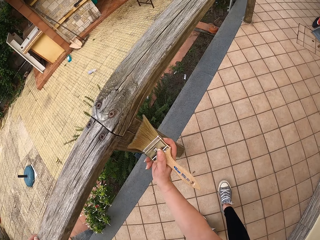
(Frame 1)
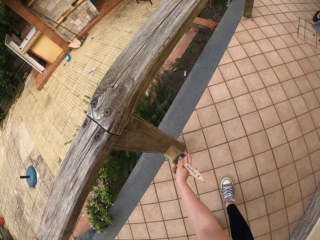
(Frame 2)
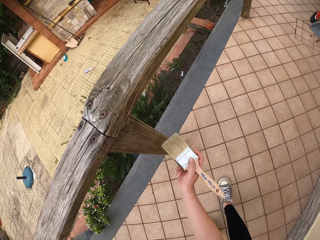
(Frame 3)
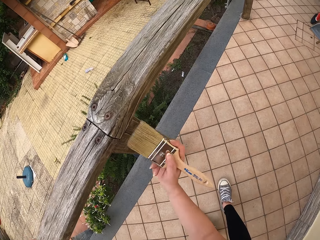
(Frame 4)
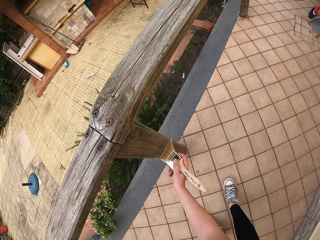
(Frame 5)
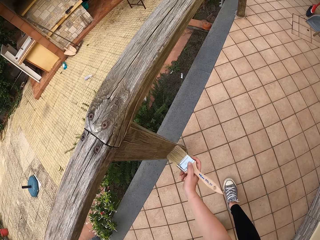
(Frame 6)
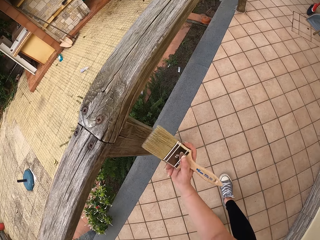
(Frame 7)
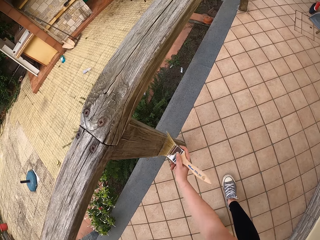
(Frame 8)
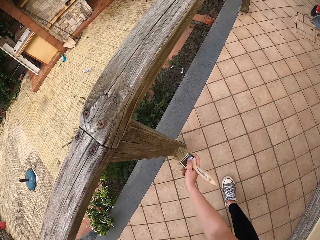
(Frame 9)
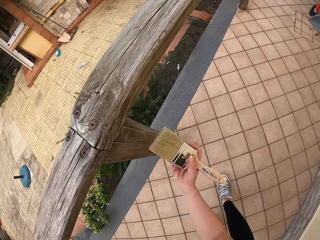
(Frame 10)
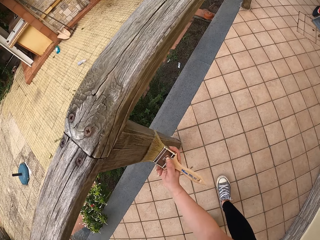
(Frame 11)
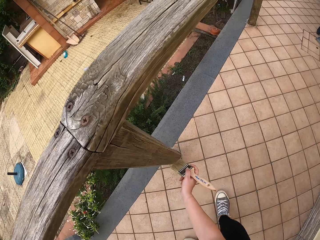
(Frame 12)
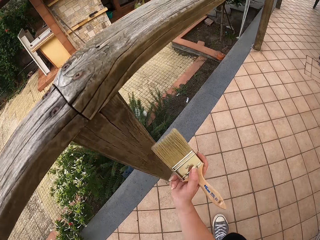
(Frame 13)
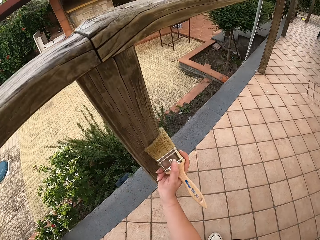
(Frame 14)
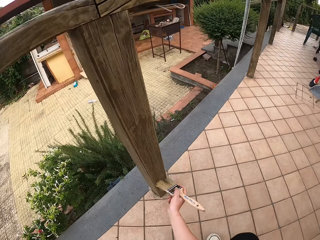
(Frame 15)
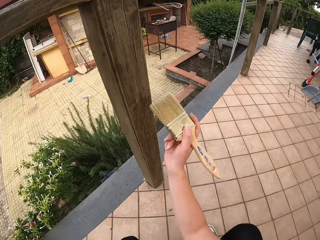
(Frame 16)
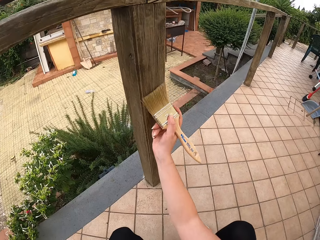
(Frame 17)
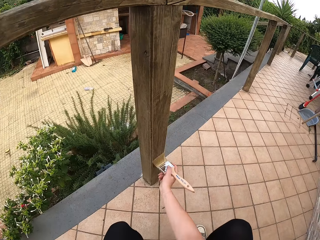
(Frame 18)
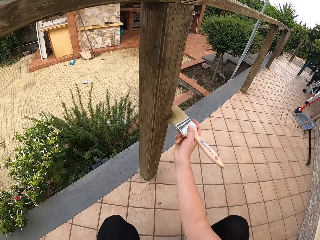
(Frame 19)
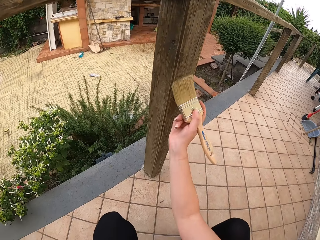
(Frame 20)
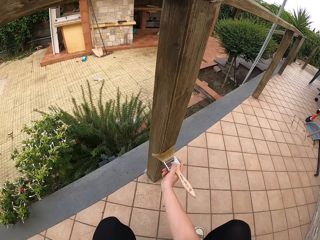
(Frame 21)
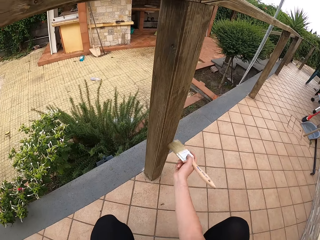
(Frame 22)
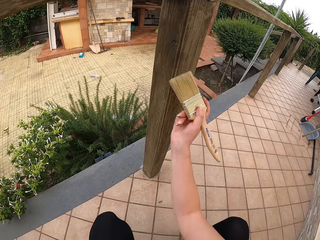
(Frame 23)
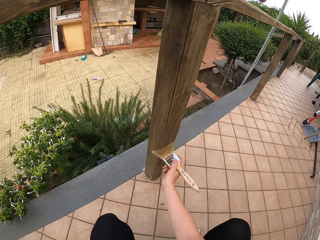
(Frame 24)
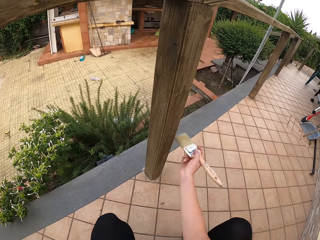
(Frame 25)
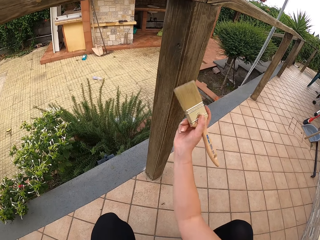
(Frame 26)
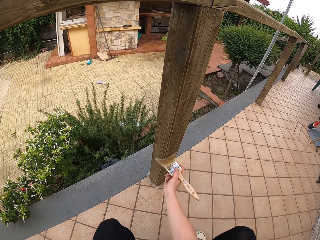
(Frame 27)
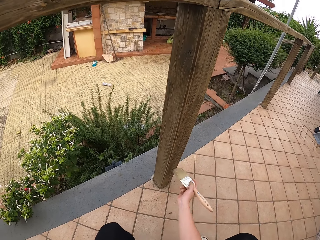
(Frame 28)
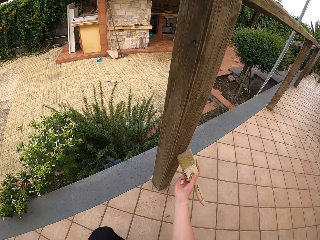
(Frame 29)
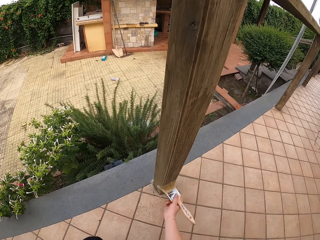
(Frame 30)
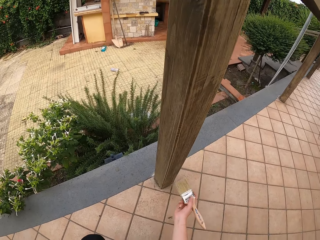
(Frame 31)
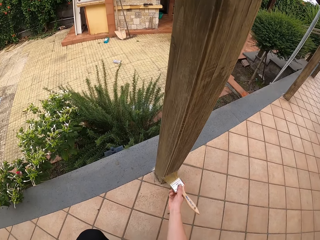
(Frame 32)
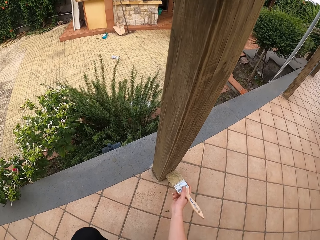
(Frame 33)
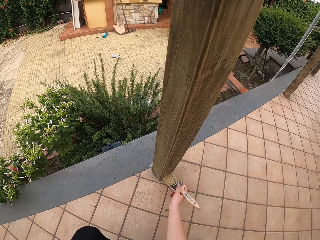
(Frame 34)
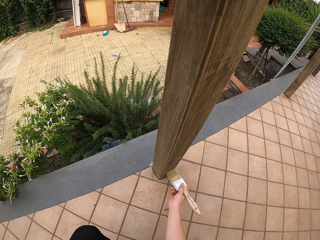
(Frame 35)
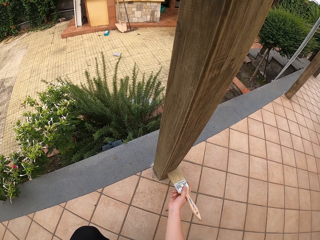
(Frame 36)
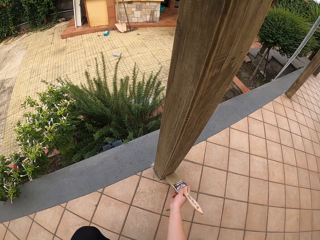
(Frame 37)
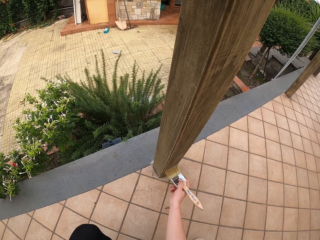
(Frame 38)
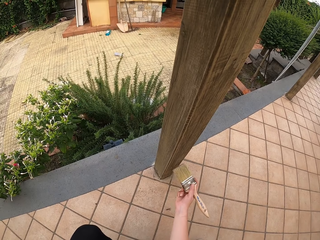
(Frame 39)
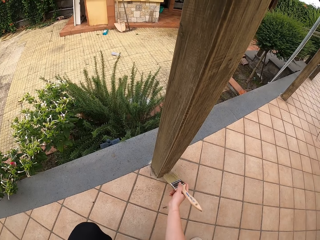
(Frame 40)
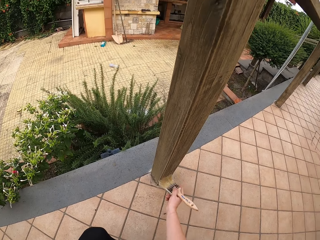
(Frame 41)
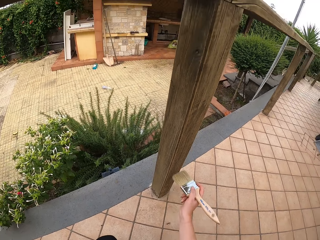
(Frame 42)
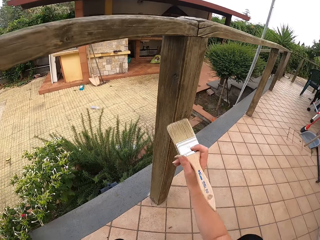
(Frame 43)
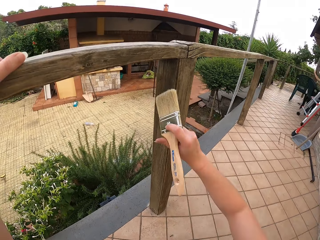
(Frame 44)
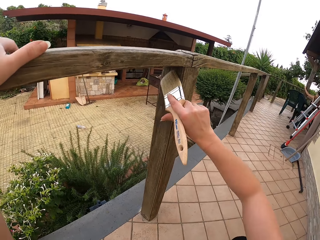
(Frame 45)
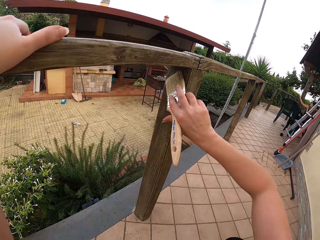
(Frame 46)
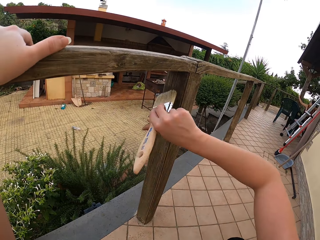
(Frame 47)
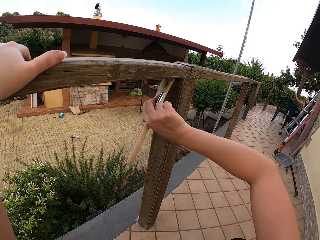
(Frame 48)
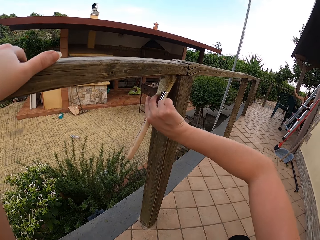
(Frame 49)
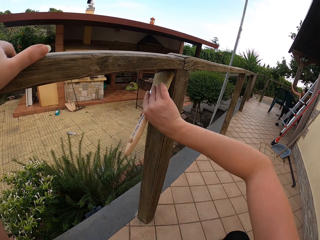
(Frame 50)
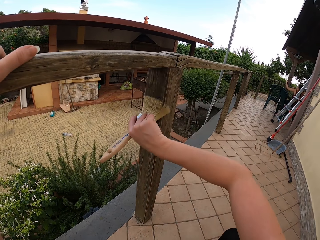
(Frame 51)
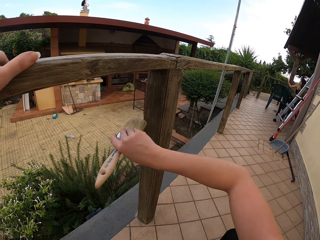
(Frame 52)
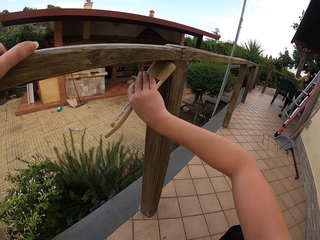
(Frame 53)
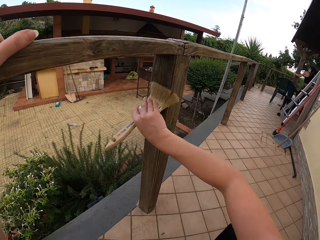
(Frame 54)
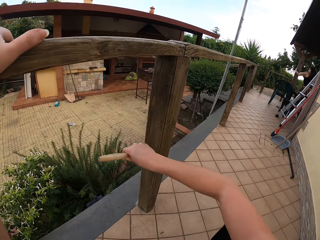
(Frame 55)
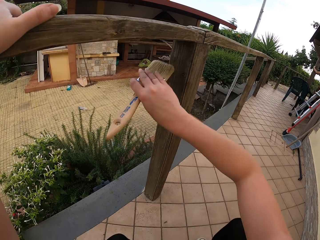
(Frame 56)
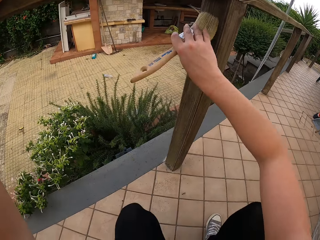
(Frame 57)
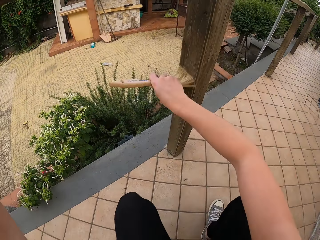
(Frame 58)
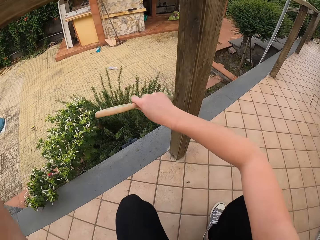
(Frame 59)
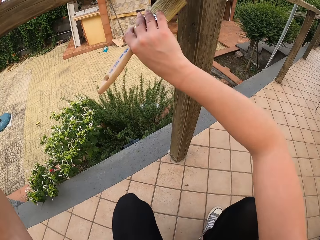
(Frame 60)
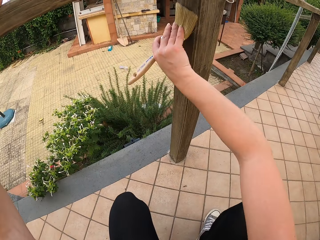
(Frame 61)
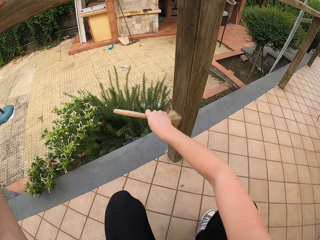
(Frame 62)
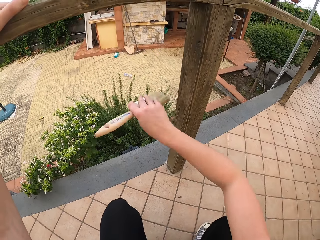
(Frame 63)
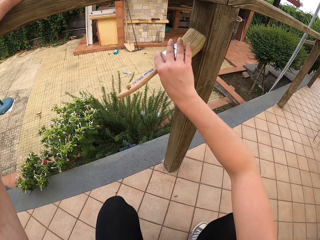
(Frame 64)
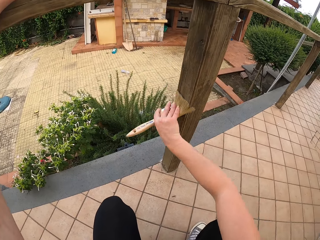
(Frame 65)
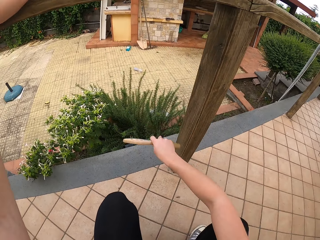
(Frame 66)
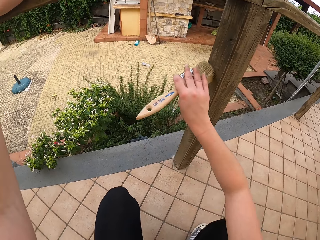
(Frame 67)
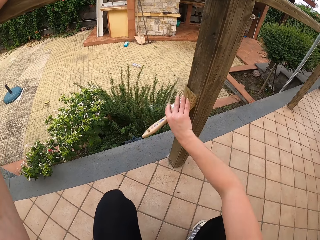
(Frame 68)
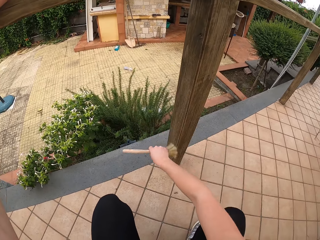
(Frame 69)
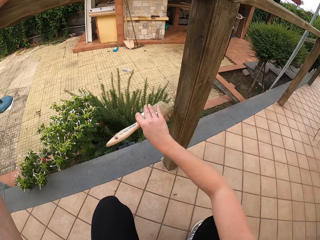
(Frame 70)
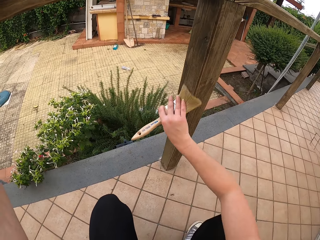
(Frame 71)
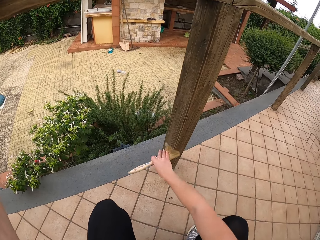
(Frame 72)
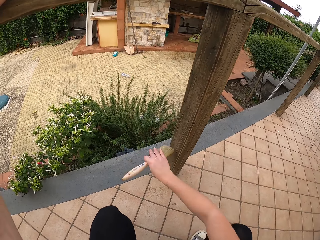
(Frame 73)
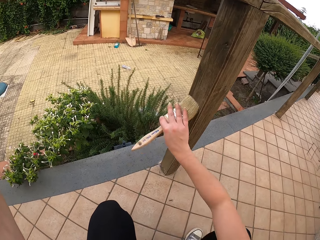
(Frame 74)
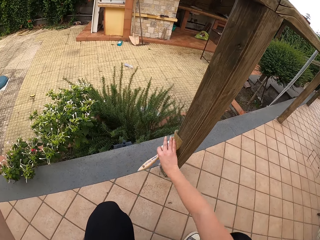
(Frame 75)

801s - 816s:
The camera wearer bends over the rail. They squat to dust the split rail fence. They dust the split rail fence. A man climbs the pole. The camera wearer dusts the split rail fence.

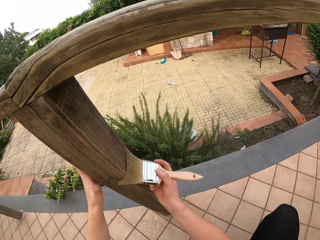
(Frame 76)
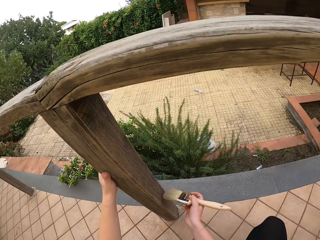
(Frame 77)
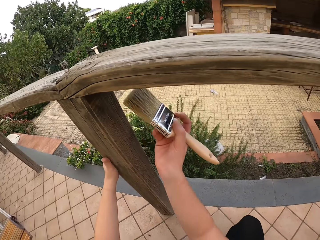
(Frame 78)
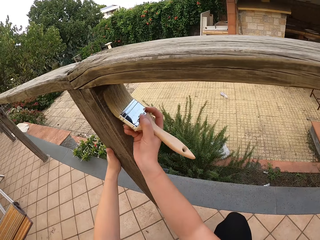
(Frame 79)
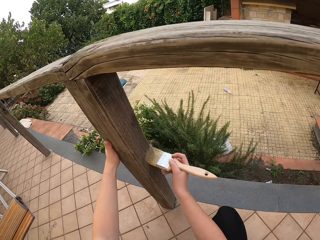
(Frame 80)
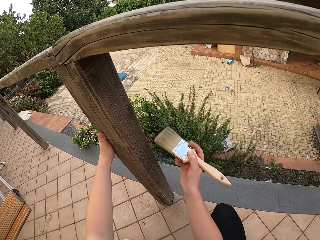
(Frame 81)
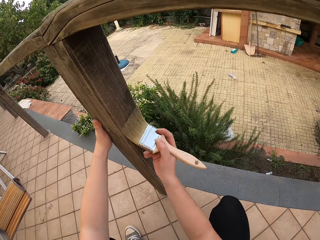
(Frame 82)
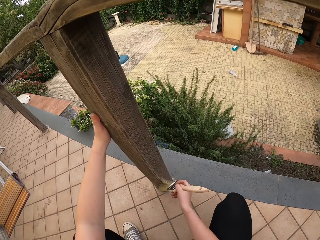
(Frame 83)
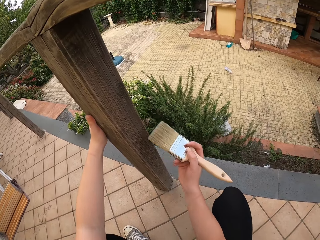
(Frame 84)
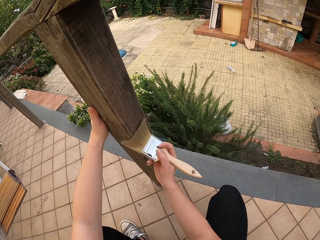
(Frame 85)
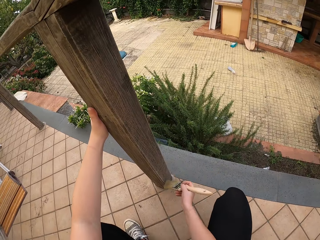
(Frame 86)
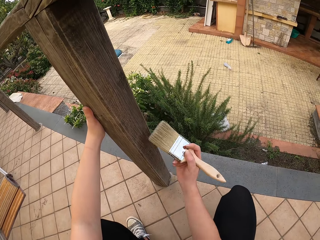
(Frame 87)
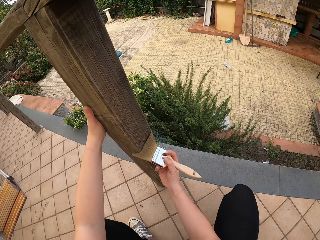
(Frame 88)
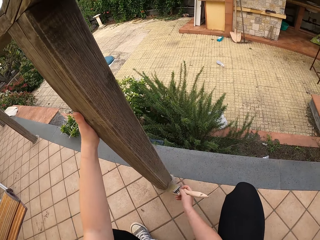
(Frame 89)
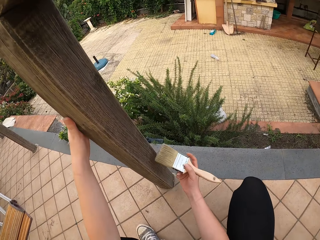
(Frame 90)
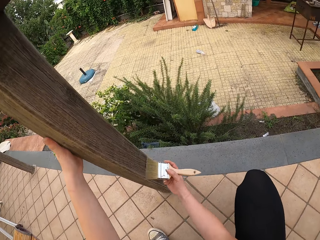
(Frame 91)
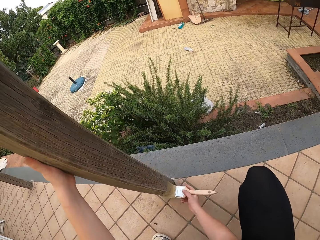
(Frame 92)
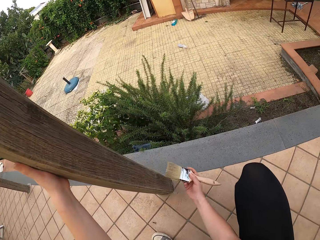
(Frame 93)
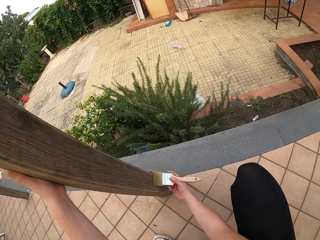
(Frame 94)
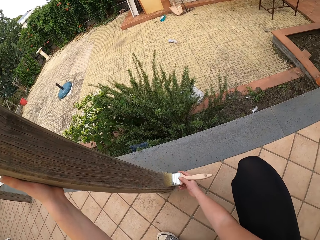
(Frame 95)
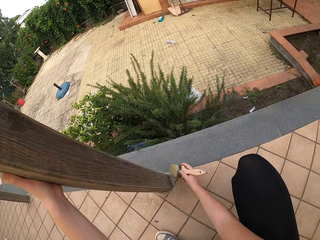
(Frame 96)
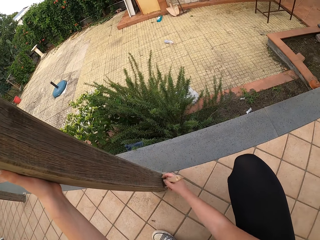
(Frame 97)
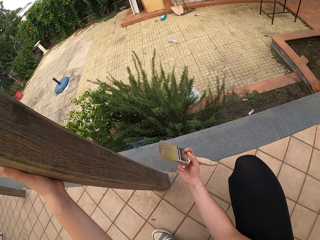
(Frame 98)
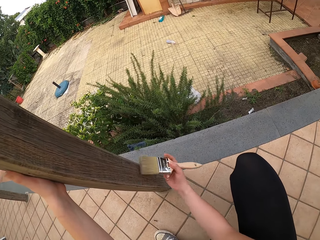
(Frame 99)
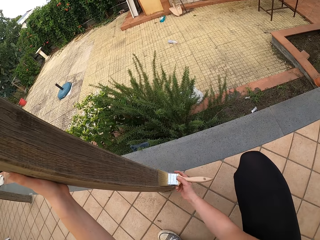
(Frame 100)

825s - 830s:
The camera wearer moves her left hand from the top of the rail to the pole of the rail. She places her left hand on the pole of the rail.

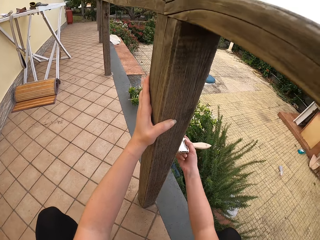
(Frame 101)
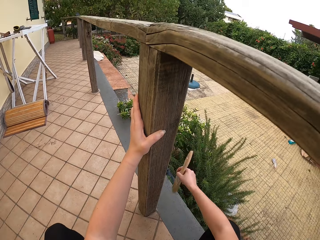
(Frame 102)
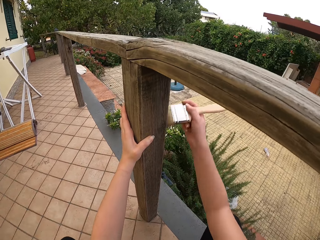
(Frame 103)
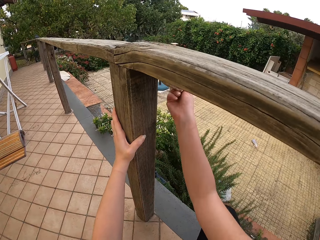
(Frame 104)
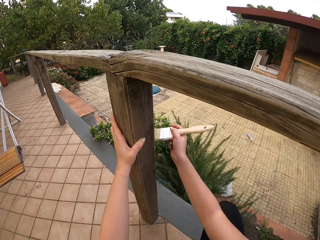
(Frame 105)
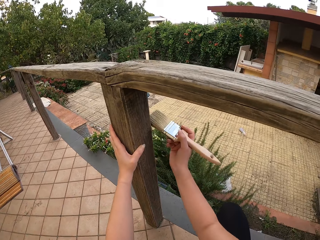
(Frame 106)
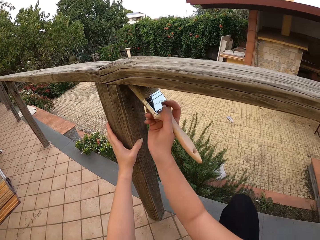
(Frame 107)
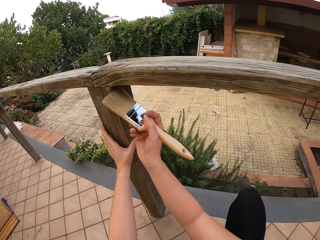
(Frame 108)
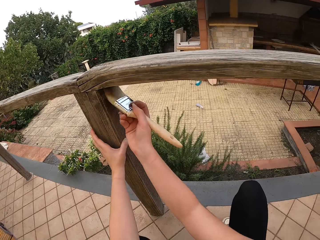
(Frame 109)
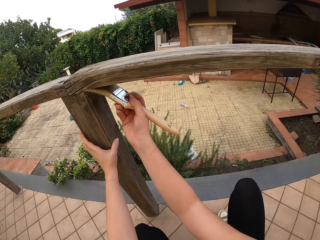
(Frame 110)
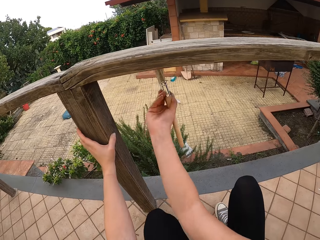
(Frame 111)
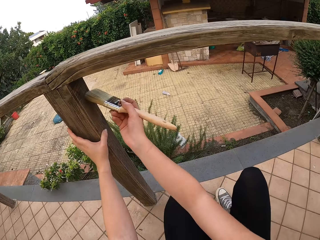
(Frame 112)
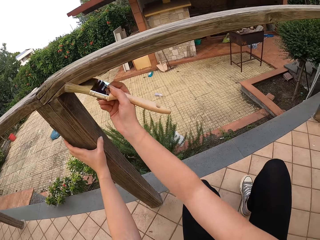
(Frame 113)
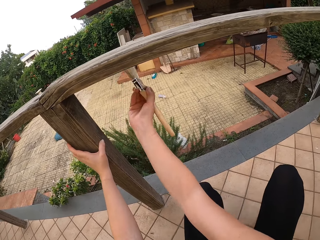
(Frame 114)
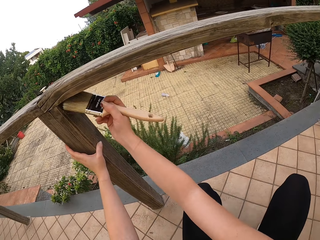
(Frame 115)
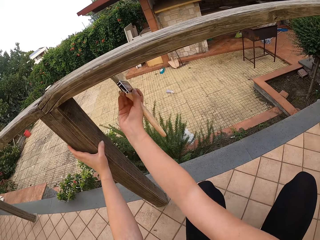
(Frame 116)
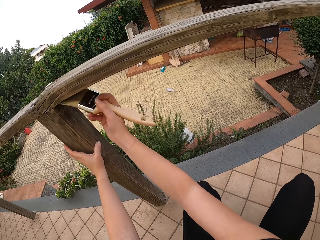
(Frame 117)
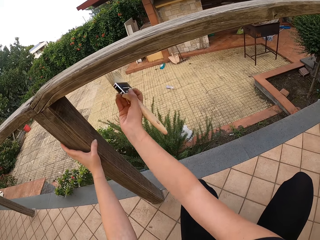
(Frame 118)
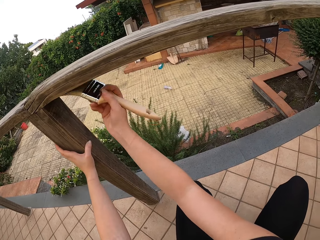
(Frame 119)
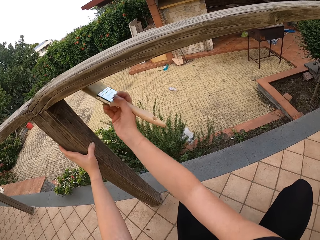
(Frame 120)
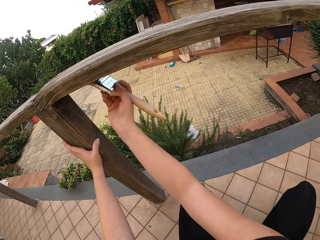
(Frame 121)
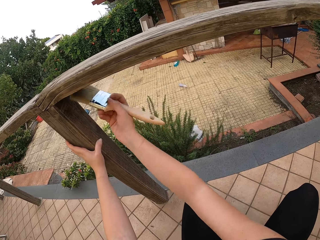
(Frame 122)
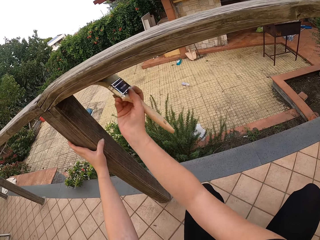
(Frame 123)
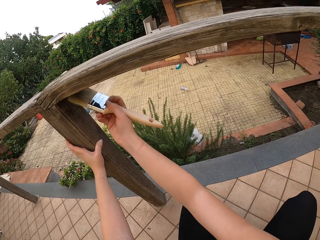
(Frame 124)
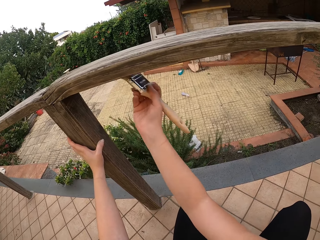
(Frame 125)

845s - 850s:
The camera wearer moves the brush to the top of the rail.
